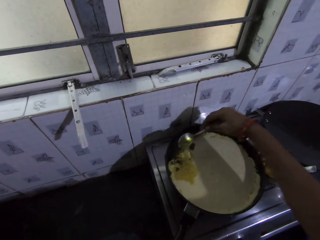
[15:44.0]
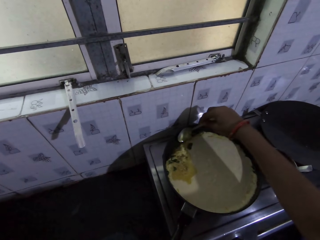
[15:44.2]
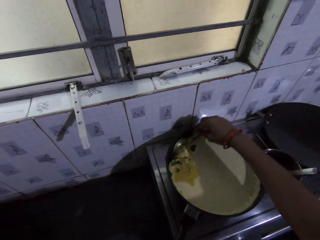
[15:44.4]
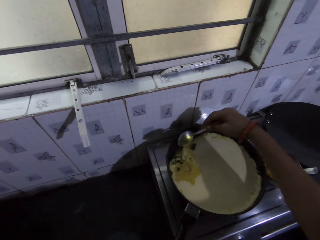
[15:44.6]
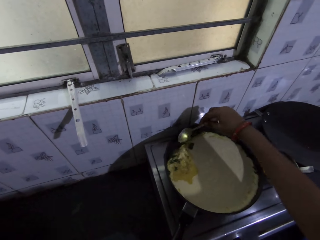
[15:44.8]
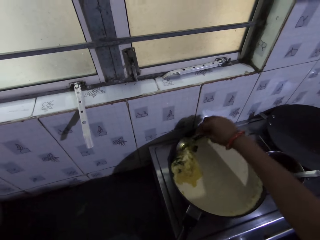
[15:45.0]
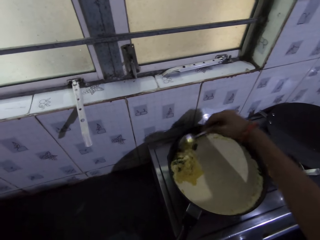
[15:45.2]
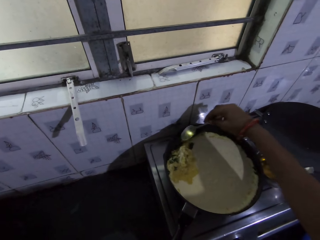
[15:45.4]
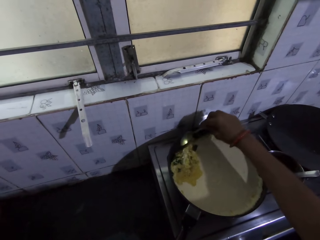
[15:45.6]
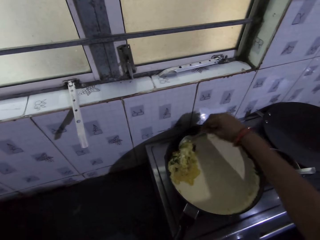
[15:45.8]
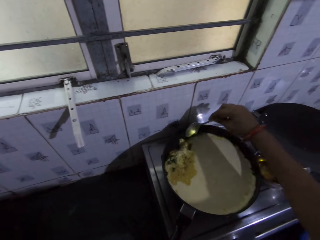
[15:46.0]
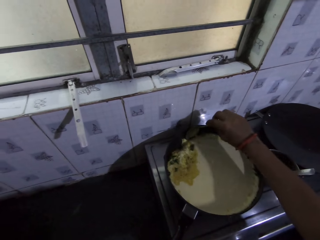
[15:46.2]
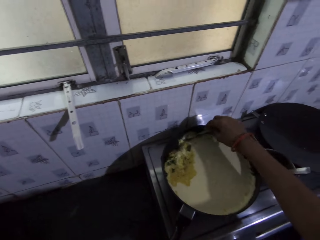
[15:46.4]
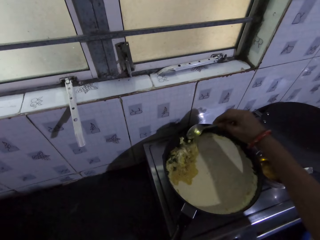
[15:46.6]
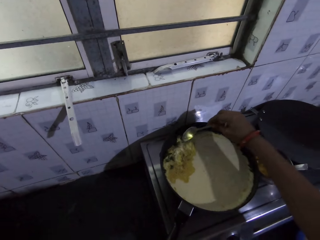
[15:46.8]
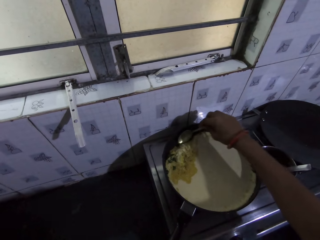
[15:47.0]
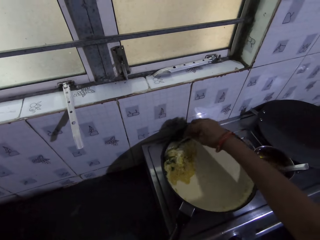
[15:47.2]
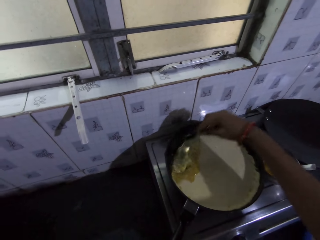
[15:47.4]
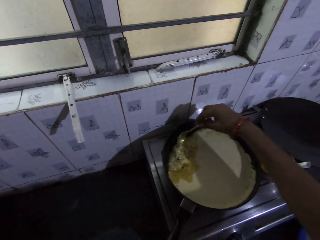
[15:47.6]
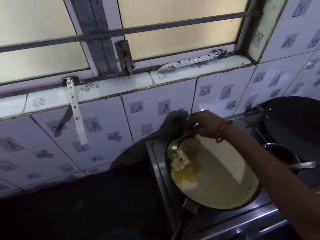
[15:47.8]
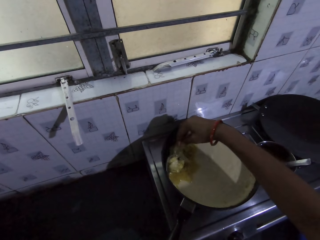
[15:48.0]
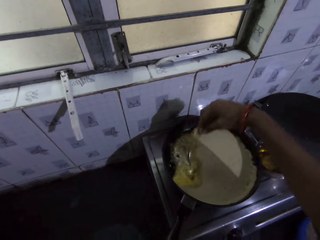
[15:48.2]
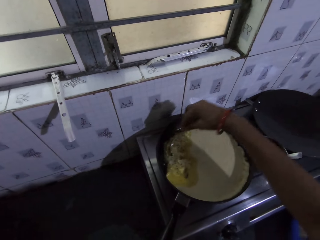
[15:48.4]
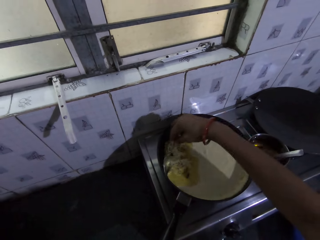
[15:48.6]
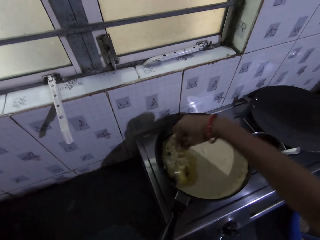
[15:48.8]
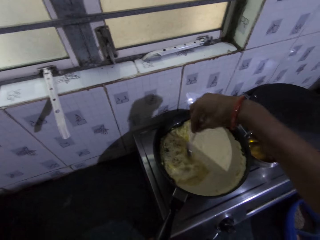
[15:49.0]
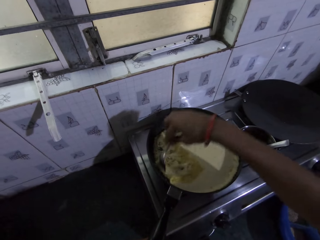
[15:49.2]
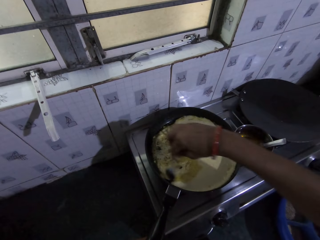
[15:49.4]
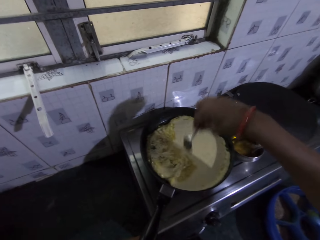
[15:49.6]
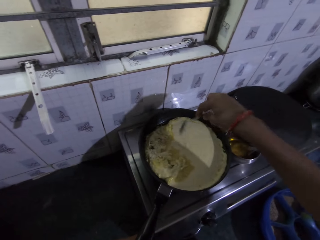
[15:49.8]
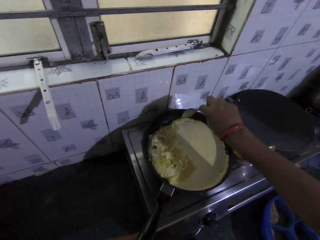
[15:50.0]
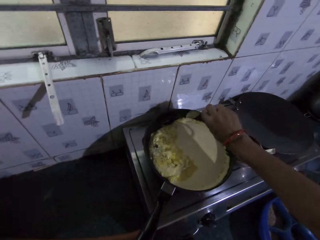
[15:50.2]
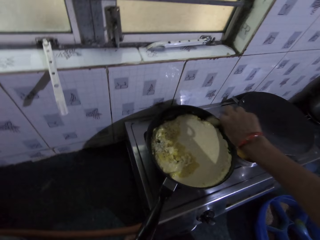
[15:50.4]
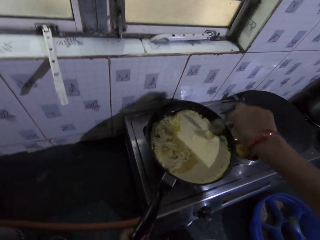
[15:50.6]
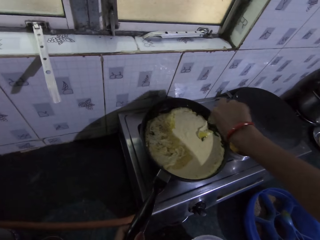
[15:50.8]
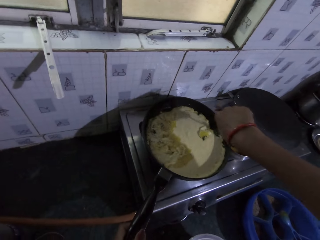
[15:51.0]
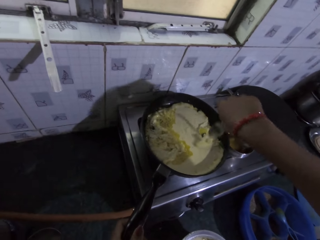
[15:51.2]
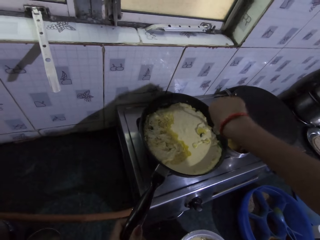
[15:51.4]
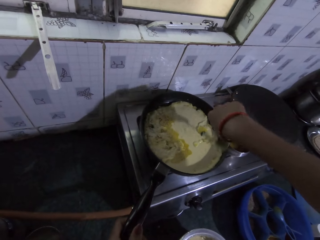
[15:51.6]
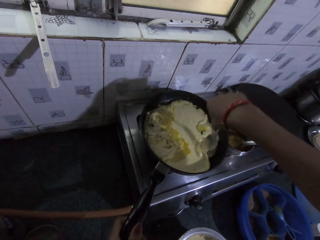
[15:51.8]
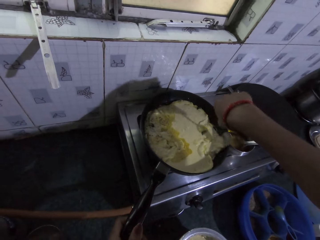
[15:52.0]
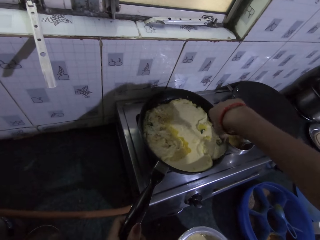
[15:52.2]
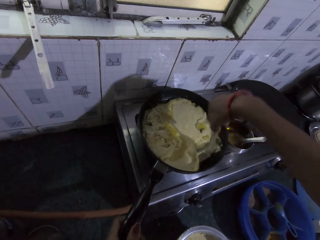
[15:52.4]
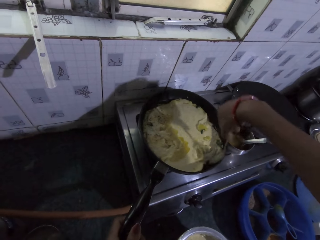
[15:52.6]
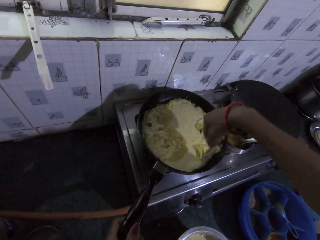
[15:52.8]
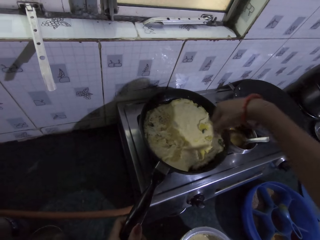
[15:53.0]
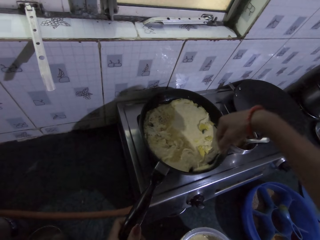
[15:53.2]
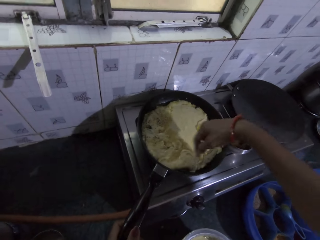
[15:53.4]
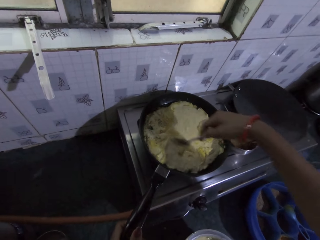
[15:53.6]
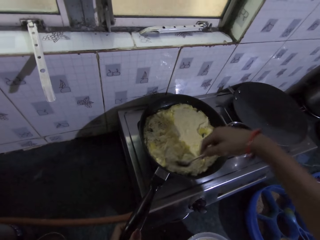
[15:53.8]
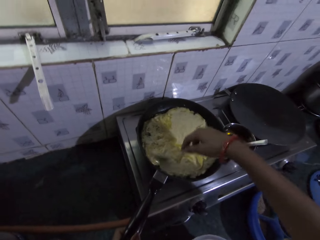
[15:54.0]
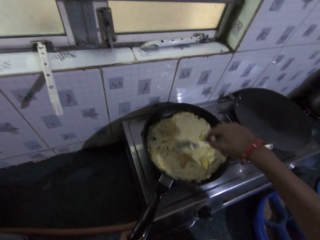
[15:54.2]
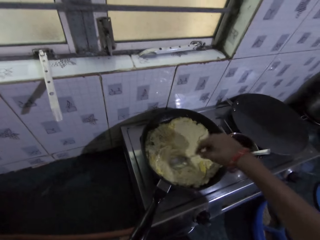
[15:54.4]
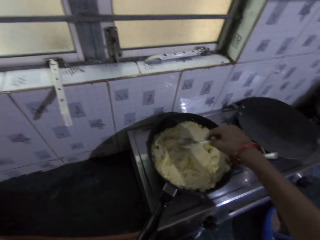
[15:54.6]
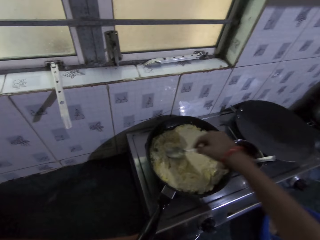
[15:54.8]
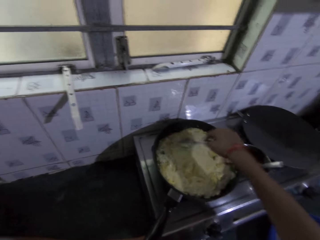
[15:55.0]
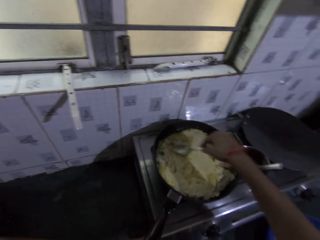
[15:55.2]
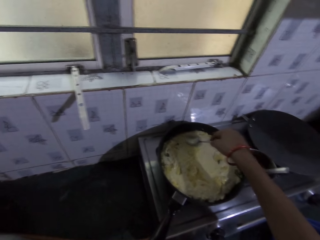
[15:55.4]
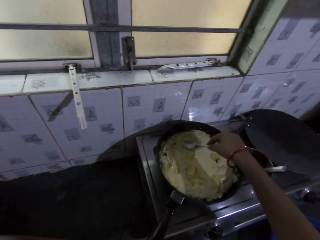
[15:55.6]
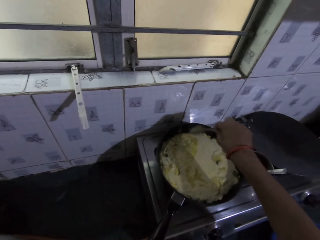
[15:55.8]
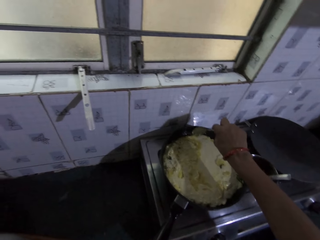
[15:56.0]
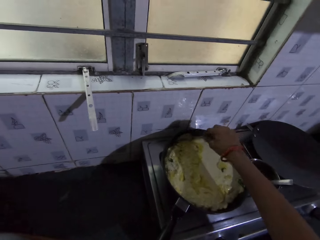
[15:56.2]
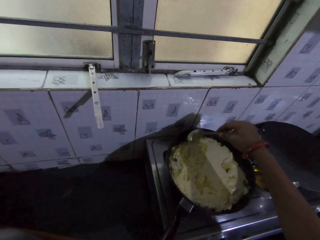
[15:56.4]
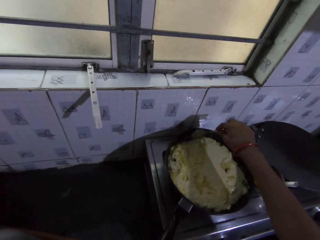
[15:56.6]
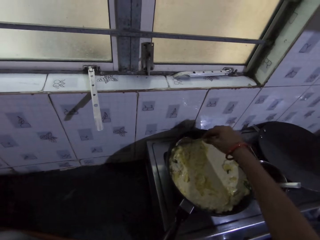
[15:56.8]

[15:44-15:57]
The camera wearer stirs the pancake with the spoon.

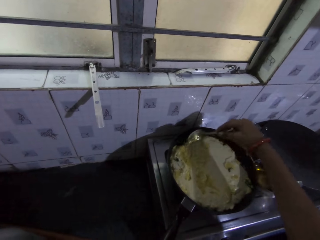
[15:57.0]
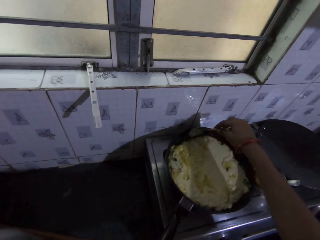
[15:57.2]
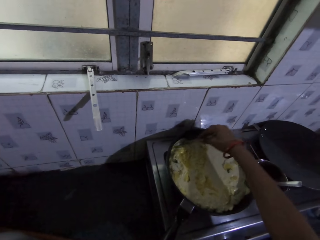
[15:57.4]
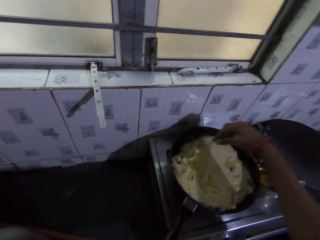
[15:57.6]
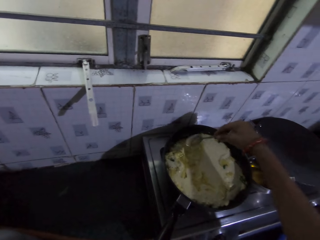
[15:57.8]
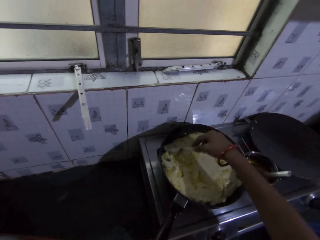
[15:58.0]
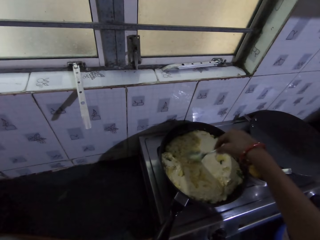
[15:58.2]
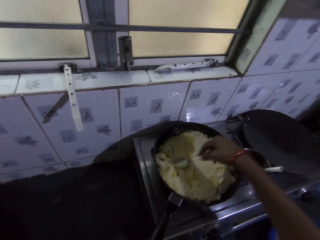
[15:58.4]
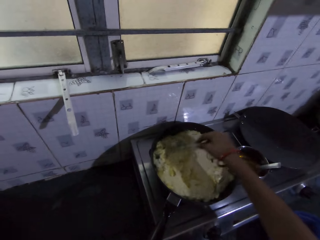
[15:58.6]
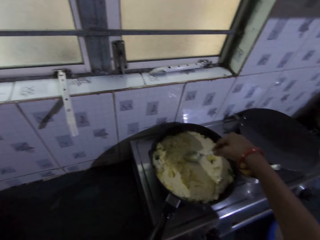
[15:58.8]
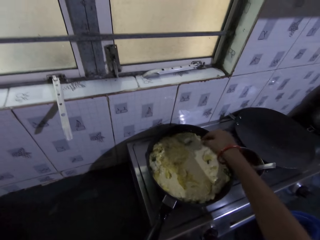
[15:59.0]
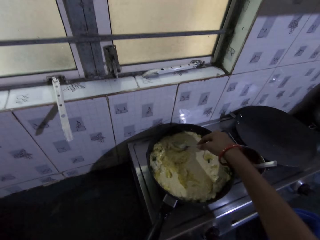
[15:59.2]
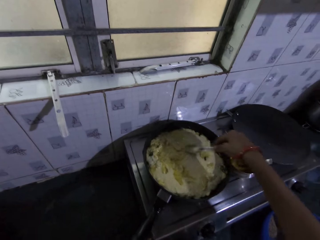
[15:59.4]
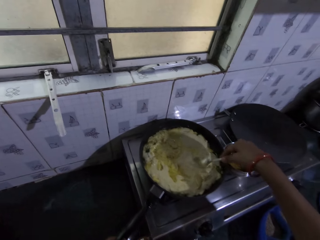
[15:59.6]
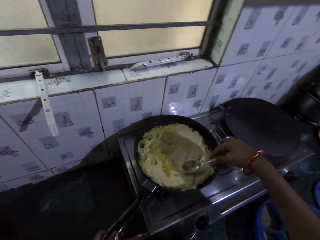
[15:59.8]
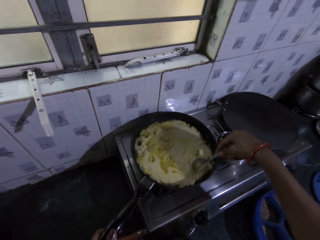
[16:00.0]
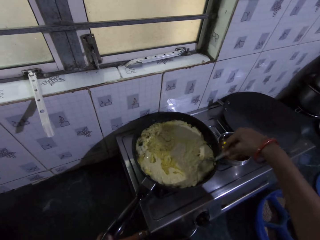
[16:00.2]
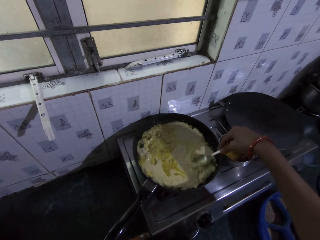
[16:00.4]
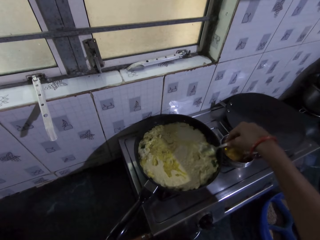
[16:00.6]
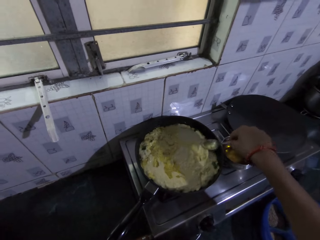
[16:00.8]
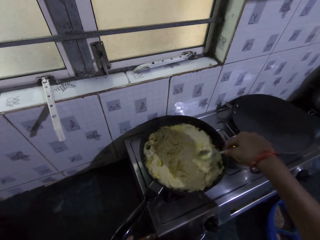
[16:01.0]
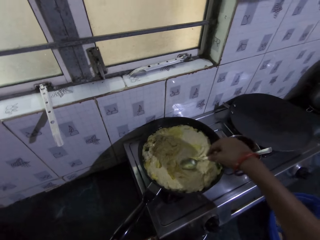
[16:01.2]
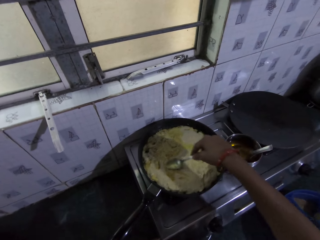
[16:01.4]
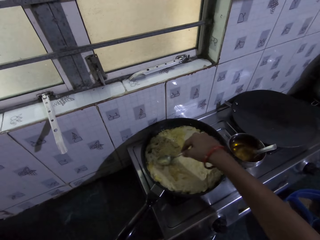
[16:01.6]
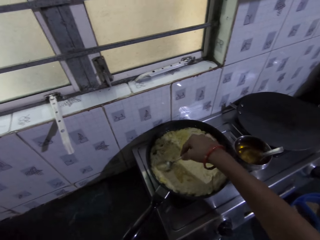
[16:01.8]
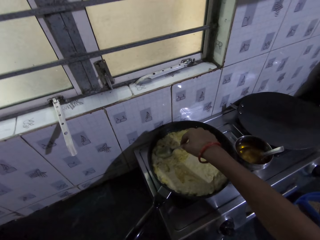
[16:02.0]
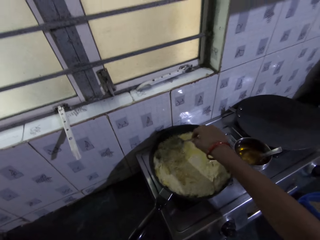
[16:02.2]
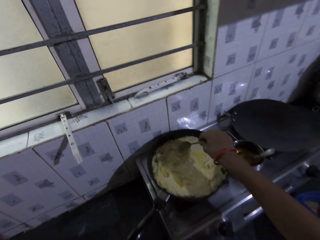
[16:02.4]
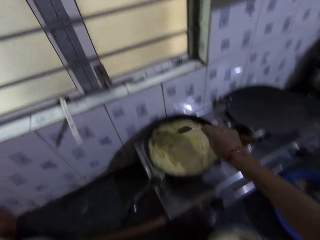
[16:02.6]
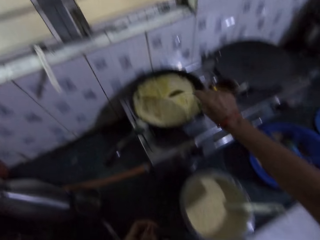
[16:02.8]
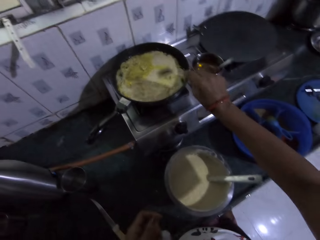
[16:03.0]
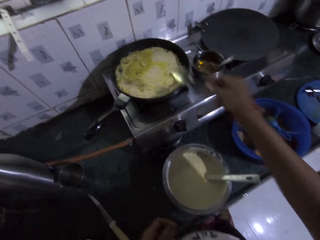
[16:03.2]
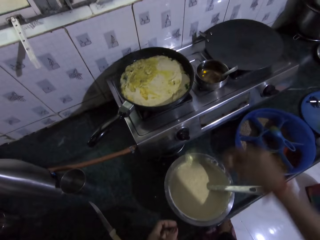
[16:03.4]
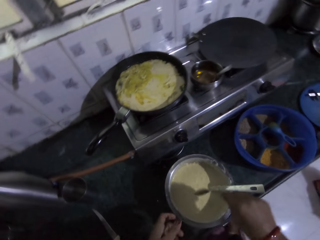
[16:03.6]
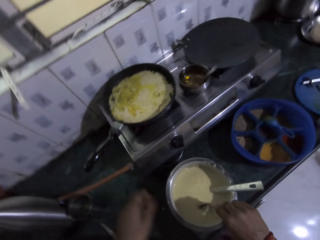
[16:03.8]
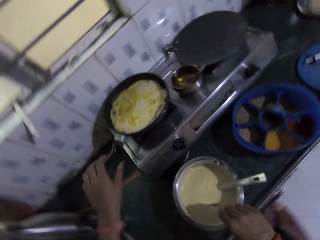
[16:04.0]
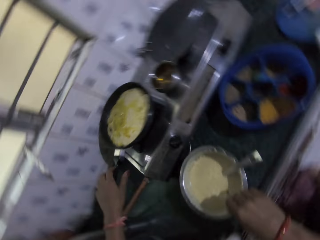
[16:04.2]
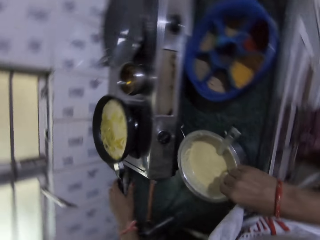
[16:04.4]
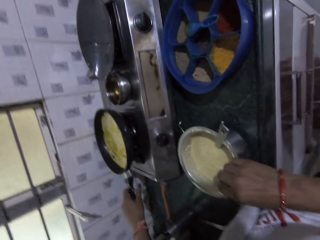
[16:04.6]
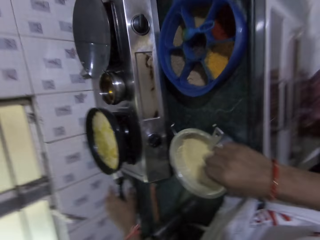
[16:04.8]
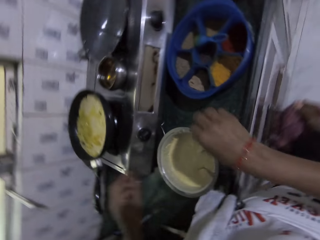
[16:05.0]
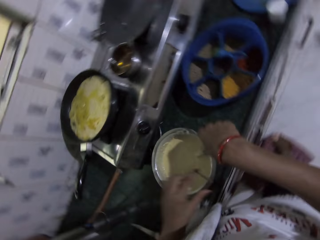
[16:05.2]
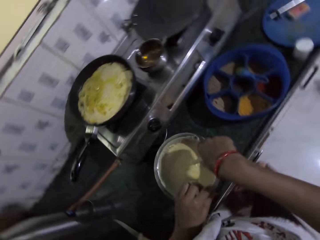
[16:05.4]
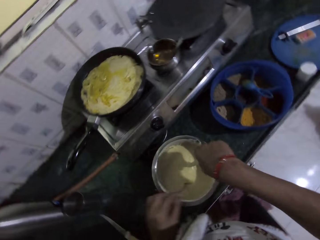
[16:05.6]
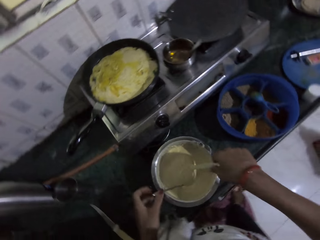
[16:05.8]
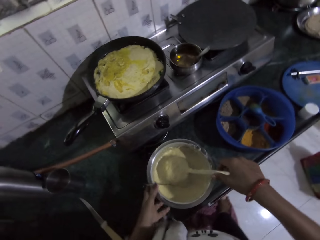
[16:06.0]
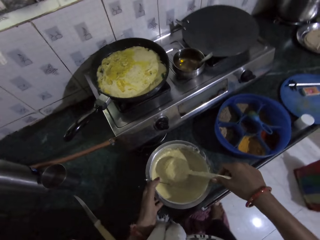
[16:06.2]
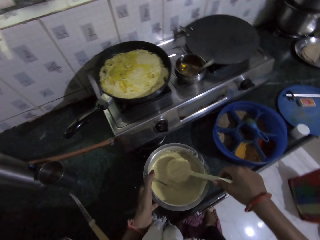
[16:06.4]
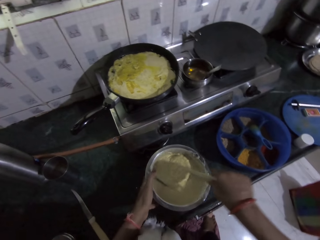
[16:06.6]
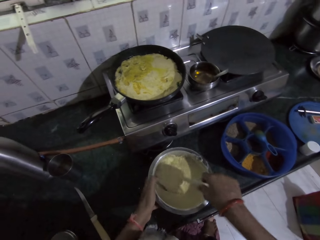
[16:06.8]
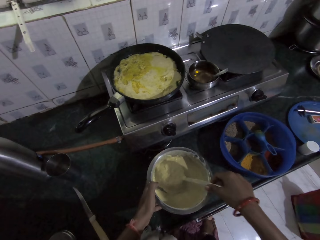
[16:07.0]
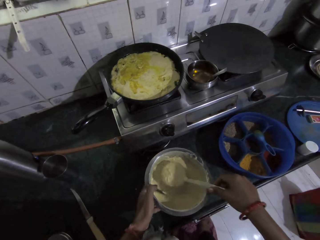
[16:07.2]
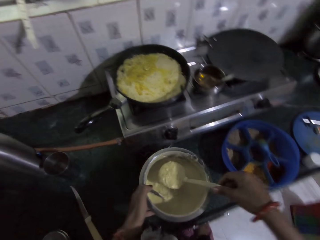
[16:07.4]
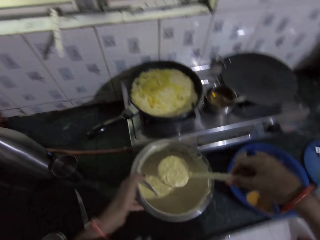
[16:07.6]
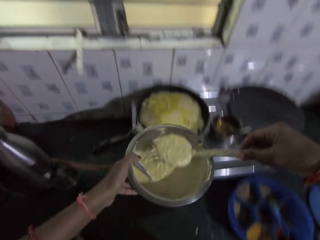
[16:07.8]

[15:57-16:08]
The camera wearer adjusts the cooking pan on the cooker on the countertop with her left hand. She puts the spoon in the bowl with her right hand. She holds the cooking pan on the cooker on the countertop with her left hand. She holds the spoon in the bowl on the countertop with her right hand. She adjusts the spoon in the bowl on the countertop with her left hand. She lifts the bowl from the countertop with her left hand. She scoops some pap from the bowl on the countertop with the spoon in her right hand.
